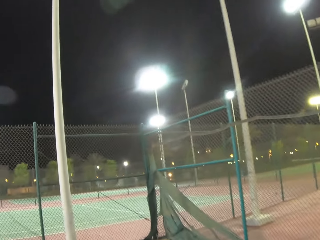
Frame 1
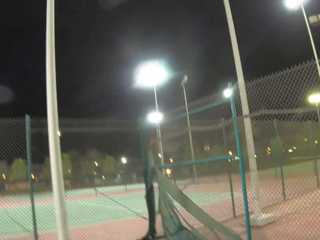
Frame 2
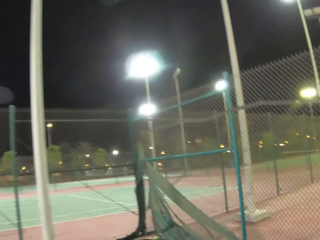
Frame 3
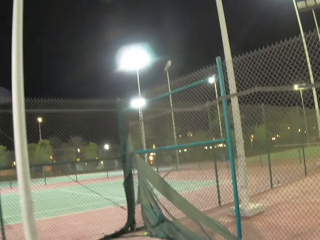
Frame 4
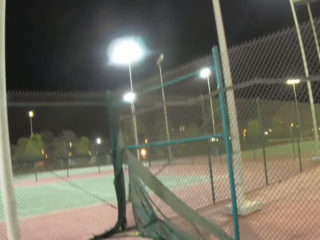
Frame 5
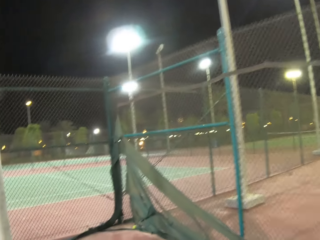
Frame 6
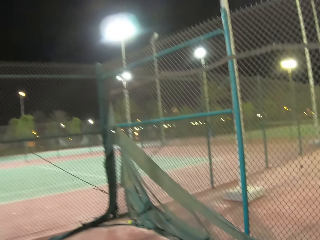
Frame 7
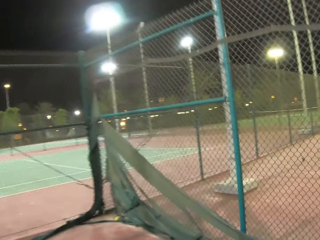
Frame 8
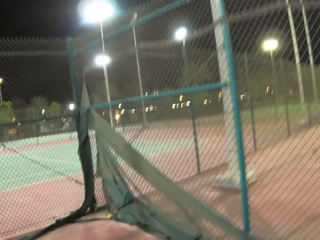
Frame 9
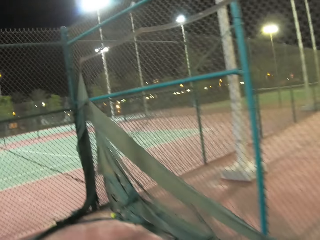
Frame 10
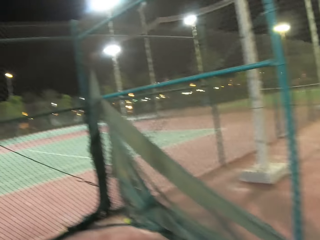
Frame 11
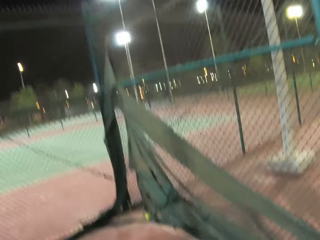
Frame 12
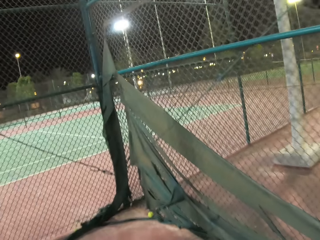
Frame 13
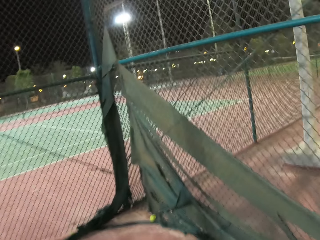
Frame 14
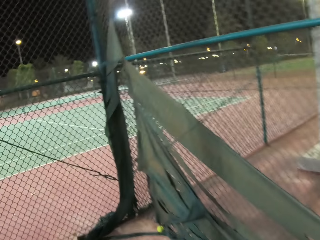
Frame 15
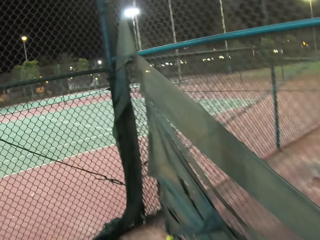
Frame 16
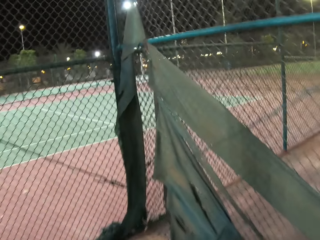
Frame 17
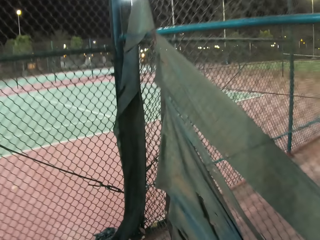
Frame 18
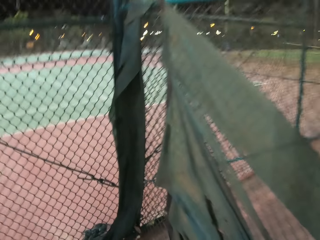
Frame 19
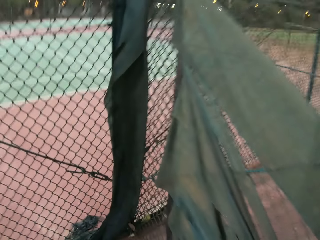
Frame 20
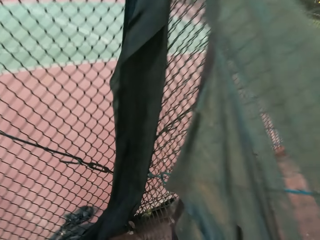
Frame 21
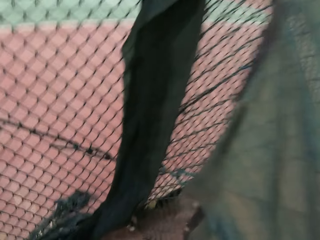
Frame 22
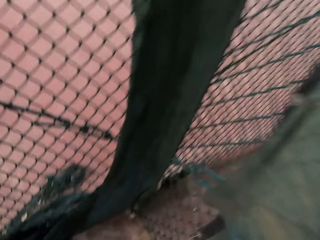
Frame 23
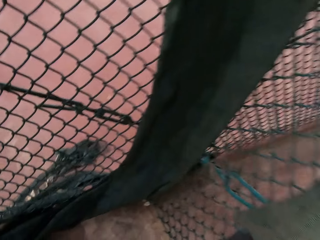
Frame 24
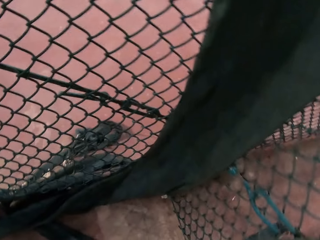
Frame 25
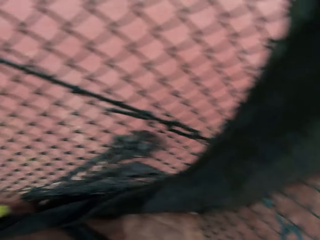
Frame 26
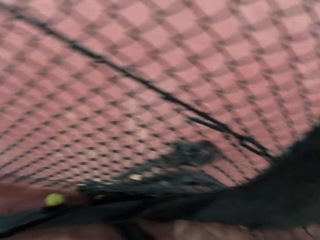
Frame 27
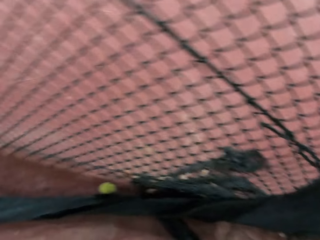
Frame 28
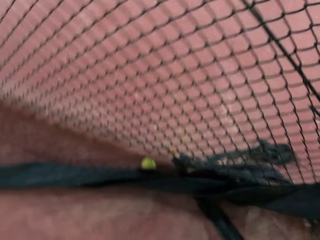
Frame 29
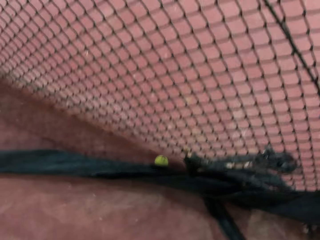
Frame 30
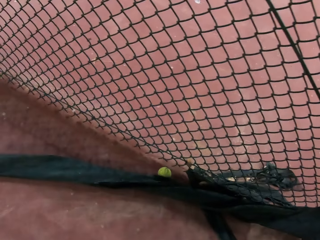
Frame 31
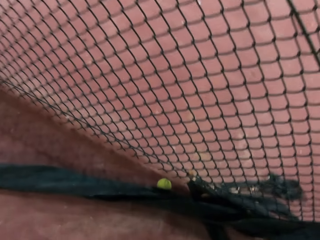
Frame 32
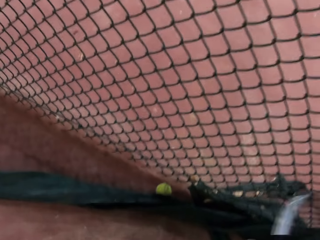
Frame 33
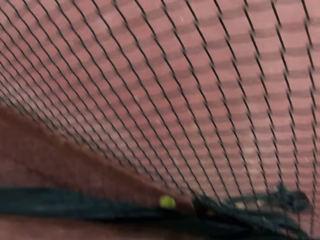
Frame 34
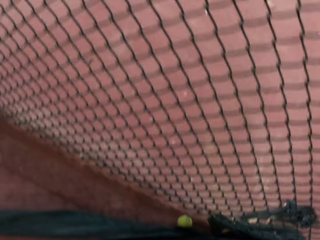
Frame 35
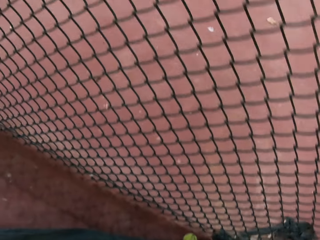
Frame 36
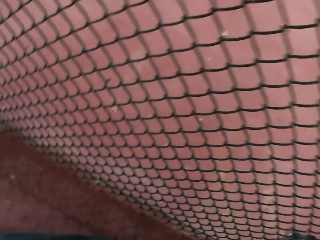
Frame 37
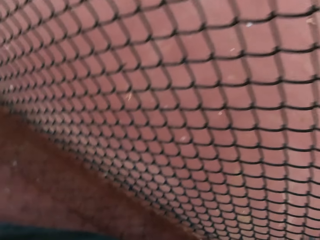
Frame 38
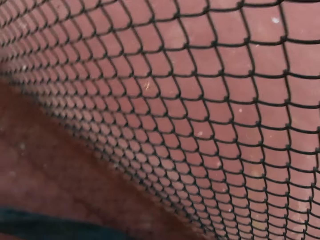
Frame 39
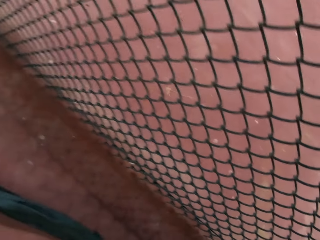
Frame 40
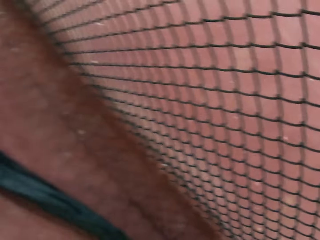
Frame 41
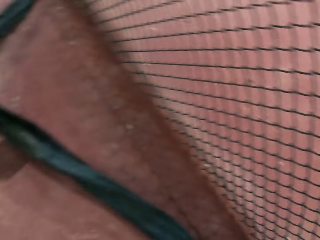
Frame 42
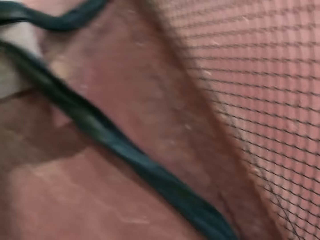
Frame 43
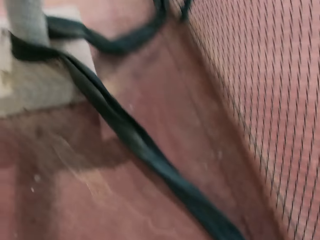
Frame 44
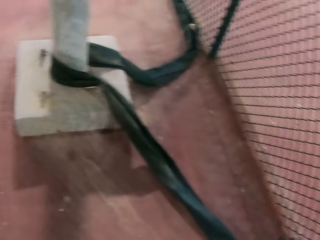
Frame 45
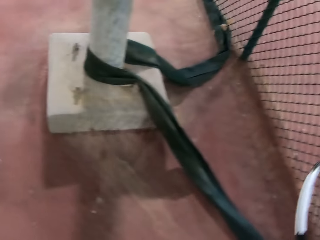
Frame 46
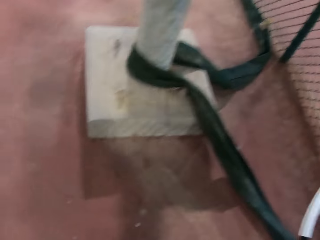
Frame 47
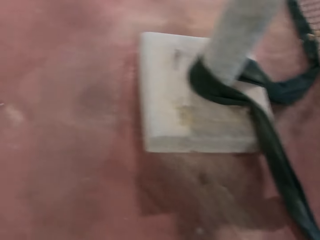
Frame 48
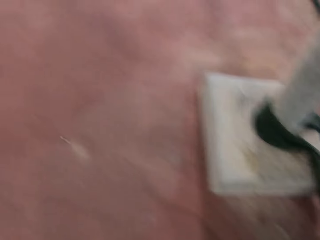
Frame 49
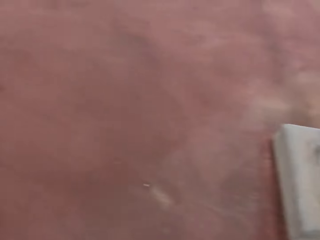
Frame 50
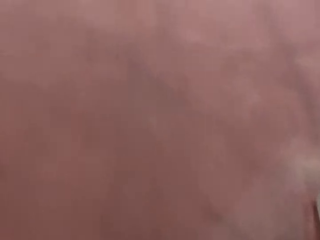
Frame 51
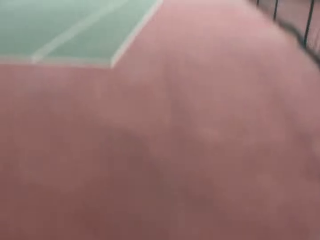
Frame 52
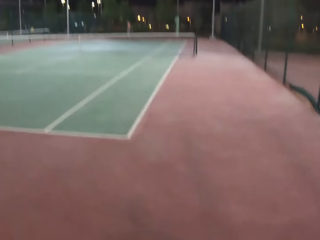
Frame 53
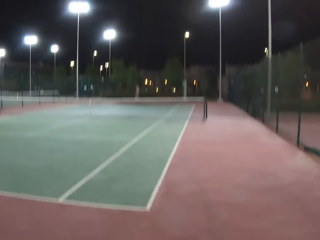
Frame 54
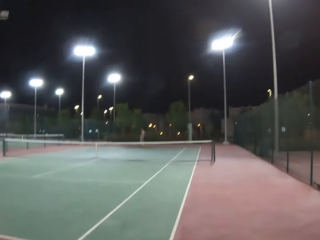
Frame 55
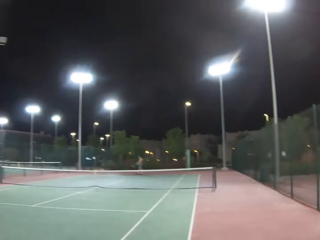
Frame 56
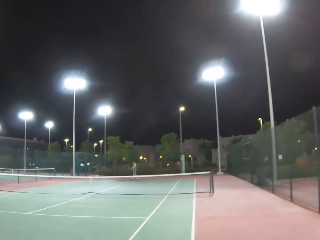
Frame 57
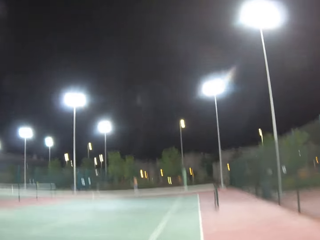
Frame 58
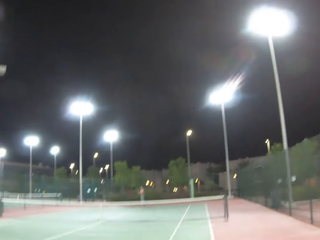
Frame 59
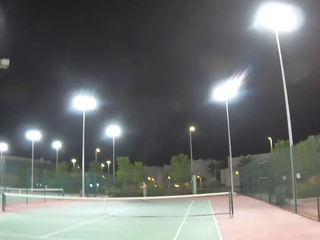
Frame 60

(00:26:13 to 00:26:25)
The camera wearer walks towards the net.

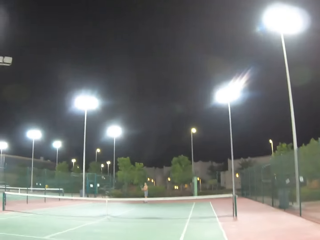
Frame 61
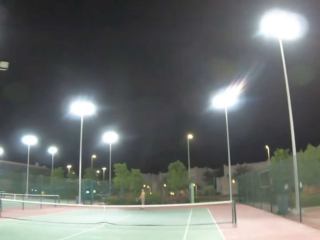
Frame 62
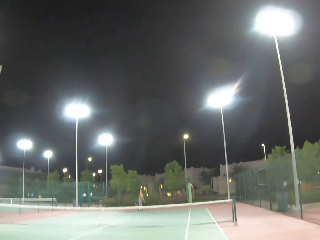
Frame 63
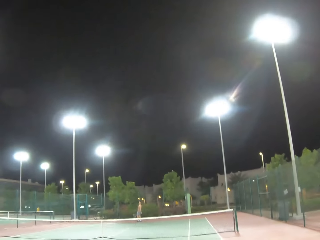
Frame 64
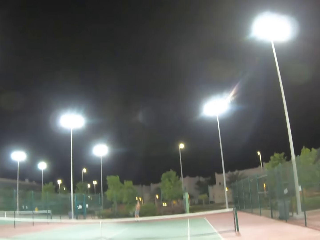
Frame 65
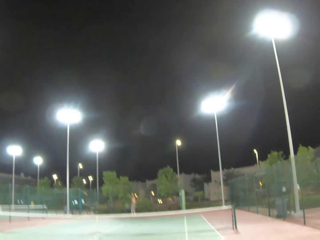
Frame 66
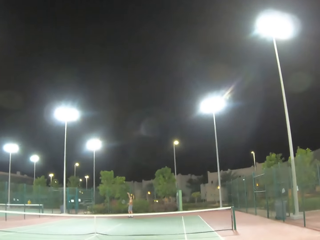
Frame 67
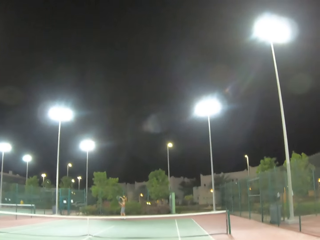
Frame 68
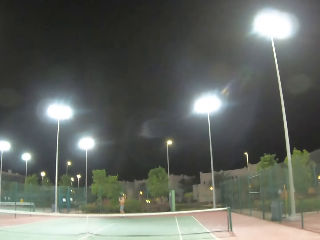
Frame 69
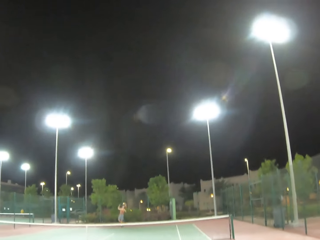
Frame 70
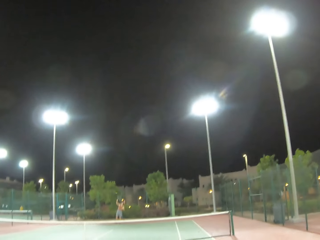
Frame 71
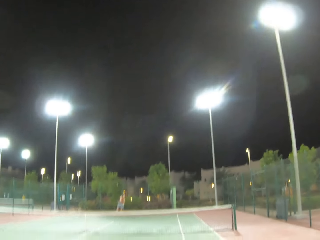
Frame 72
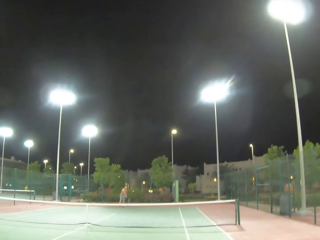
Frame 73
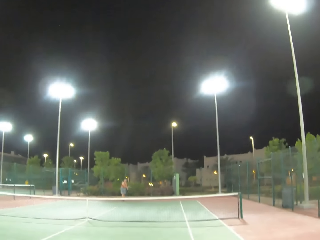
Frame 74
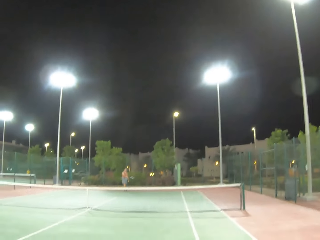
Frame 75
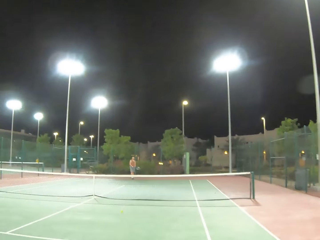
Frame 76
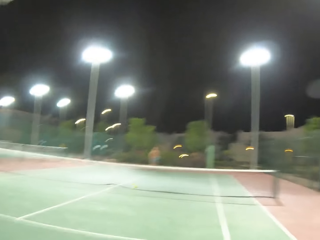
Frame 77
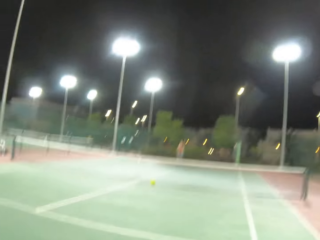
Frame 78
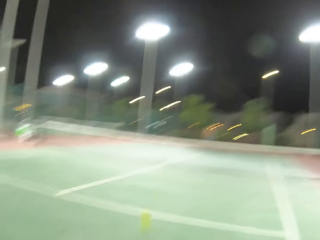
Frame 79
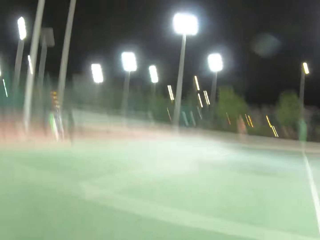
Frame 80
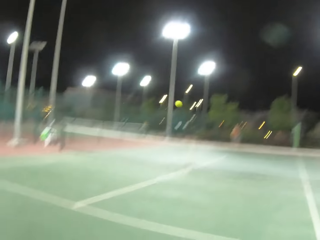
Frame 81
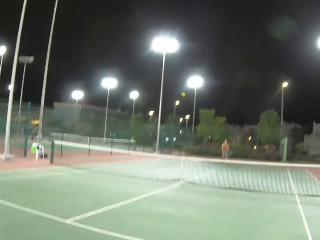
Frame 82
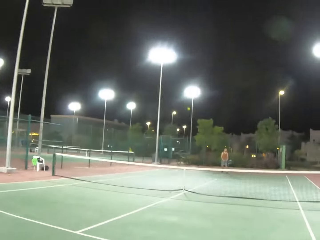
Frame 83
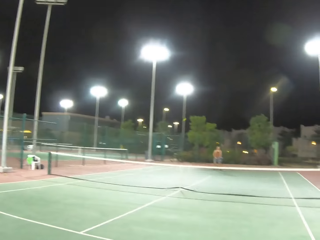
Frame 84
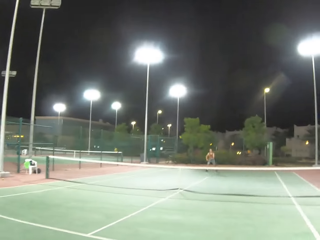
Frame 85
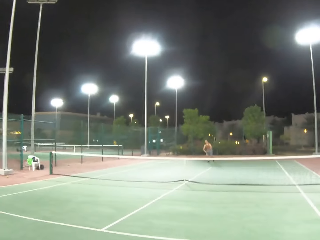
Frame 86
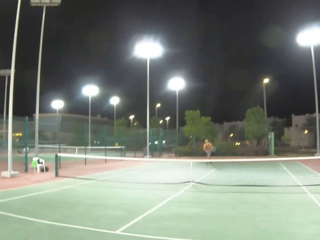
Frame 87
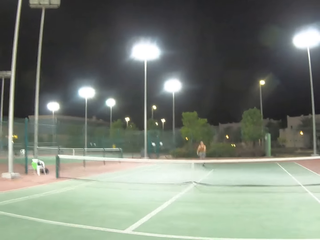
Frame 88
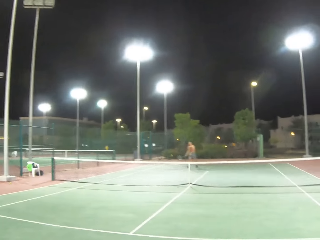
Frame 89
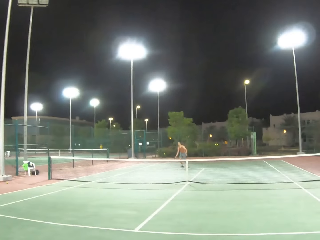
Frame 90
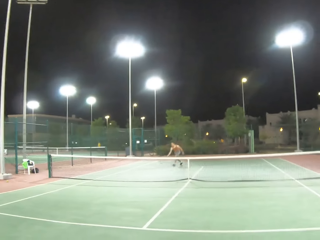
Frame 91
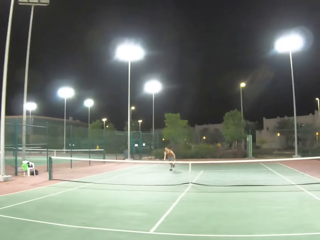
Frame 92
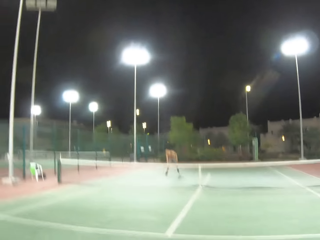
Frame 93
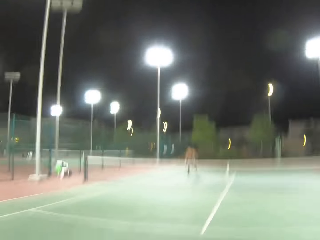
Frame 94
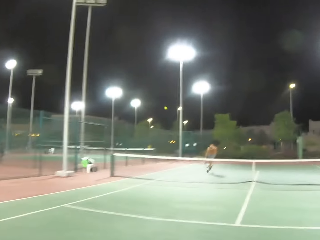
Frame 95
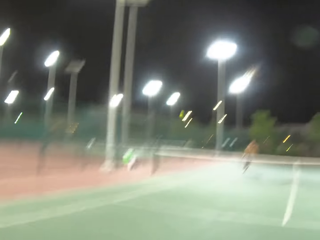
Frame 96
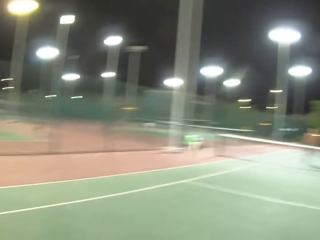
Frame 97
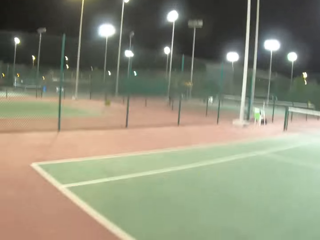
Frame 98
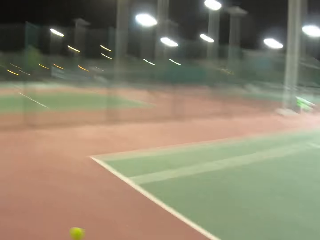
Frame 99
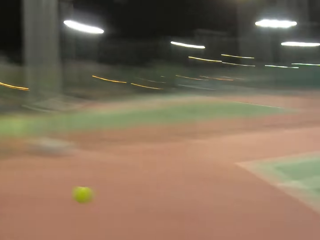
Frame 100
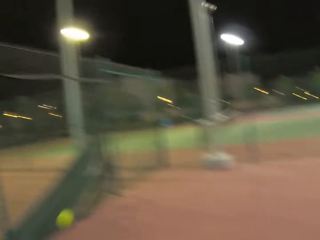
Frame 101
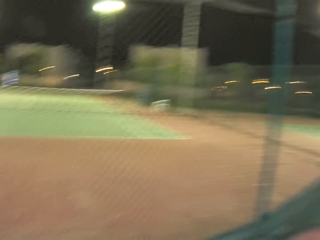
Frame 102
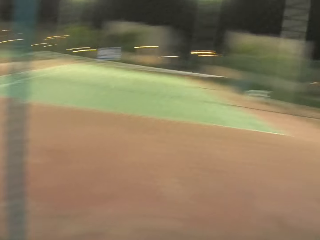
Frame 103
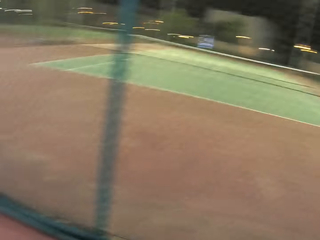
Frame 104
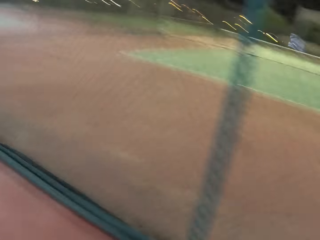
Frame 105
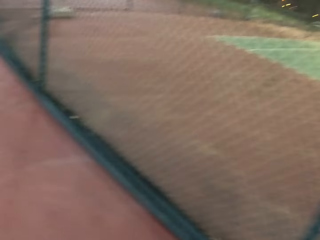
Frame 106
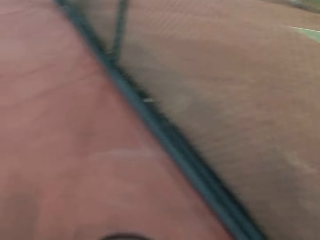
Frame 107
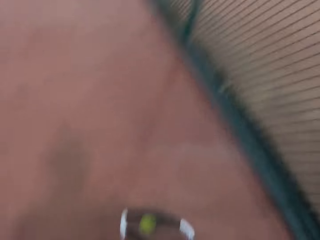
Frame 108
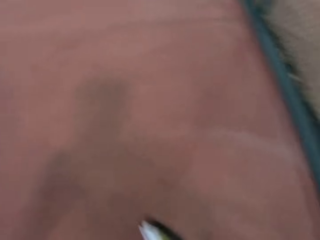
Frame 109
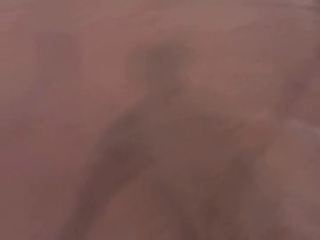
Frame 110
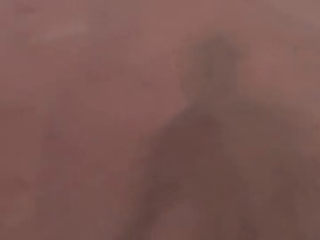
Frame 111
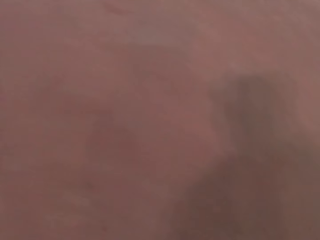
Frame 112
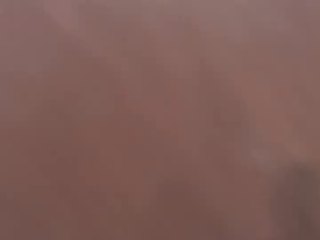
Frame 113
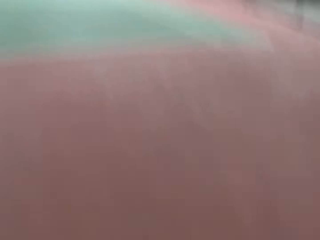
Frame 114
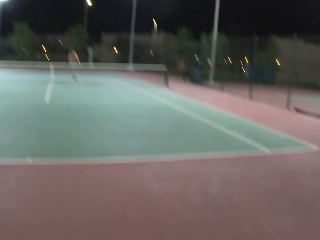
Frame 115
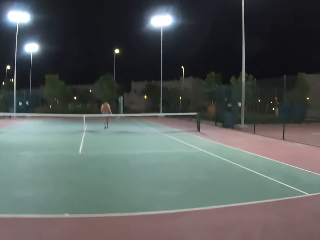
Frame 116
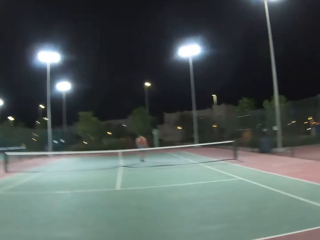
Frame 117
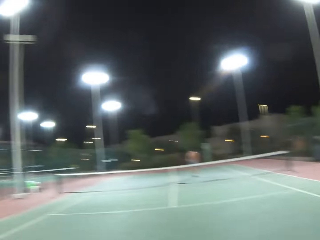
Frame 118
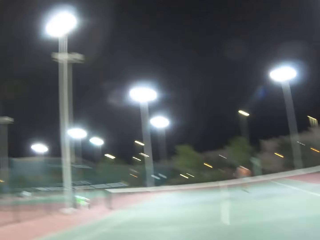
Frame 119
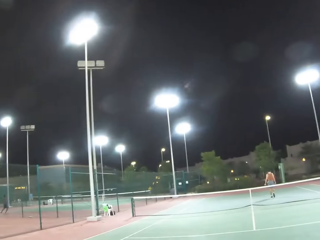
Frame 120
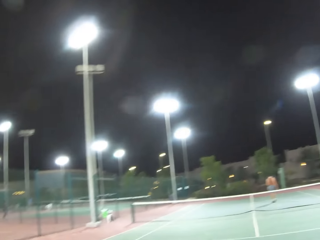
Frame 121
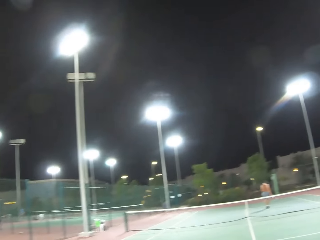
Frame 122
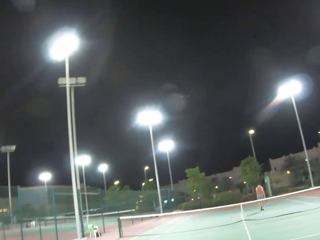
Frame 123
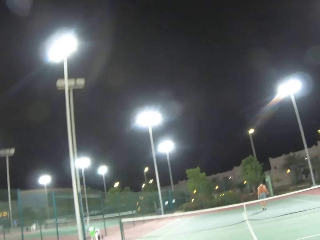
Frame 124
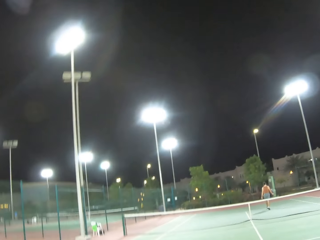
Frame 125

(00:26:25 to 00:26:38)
A person serves a tennis ball in the court. The person plays tennis with the camera wearer. The camera wearer walks around on the tennis court.
